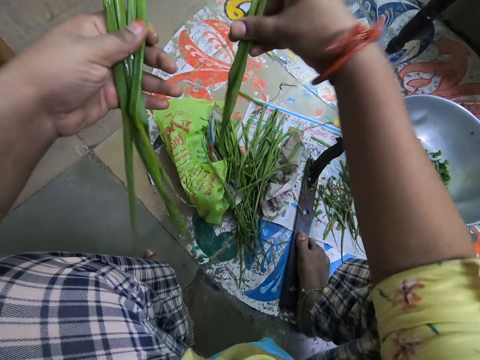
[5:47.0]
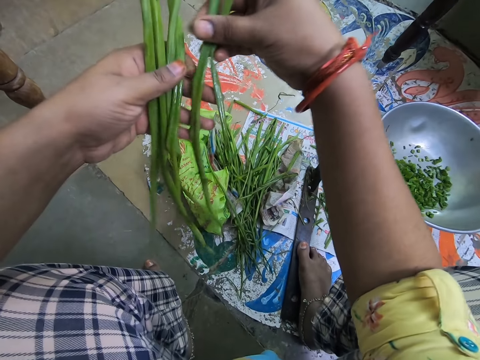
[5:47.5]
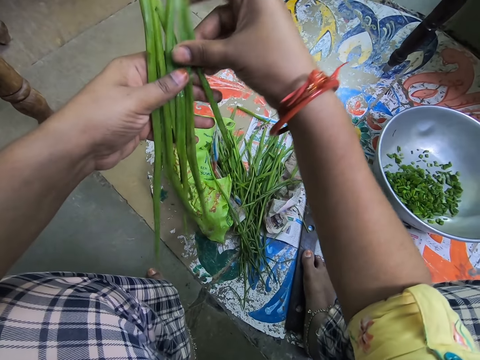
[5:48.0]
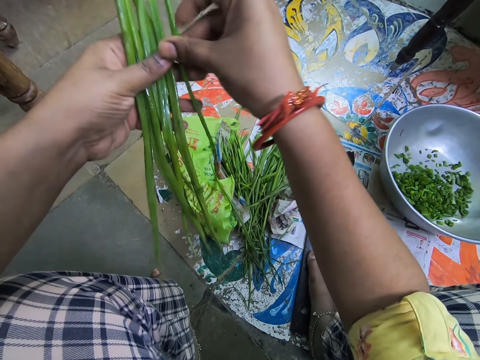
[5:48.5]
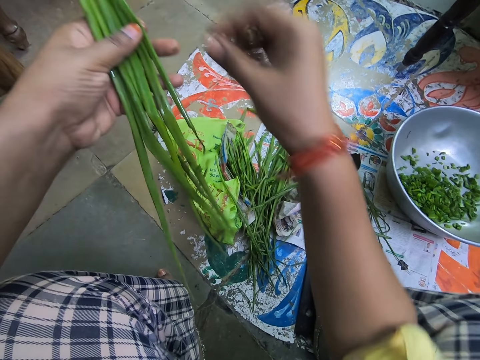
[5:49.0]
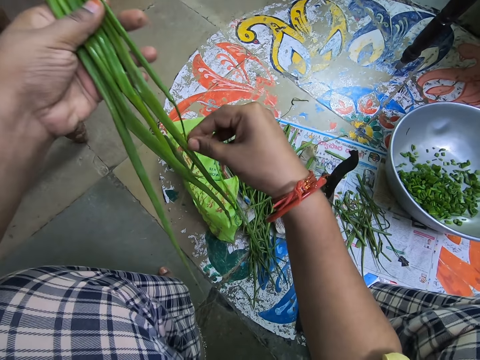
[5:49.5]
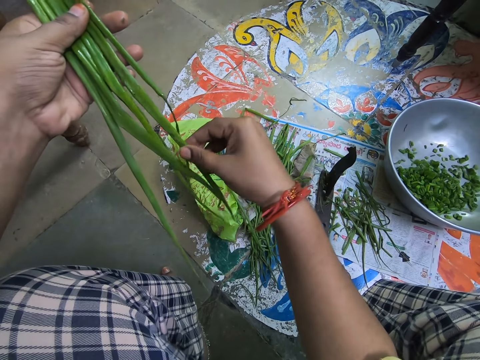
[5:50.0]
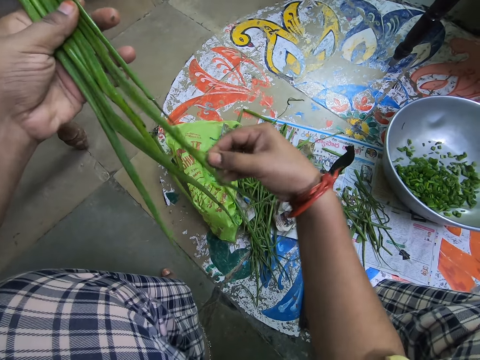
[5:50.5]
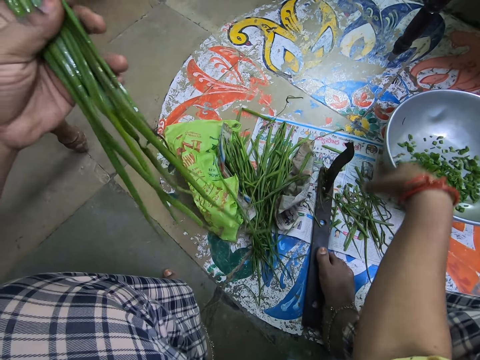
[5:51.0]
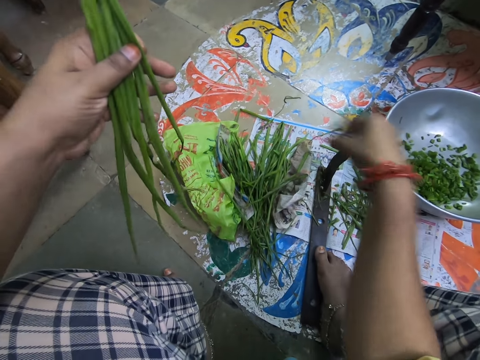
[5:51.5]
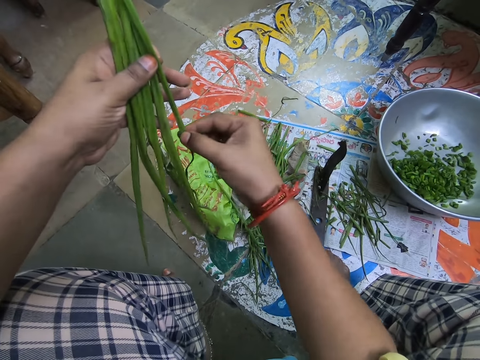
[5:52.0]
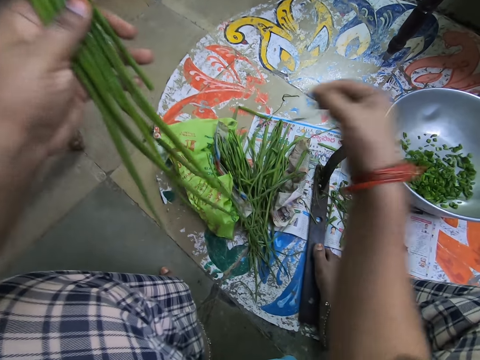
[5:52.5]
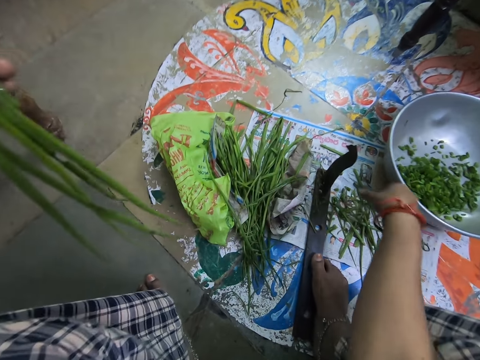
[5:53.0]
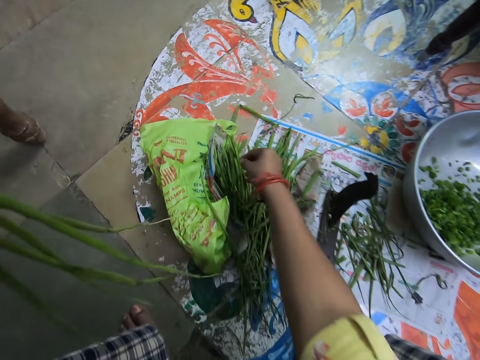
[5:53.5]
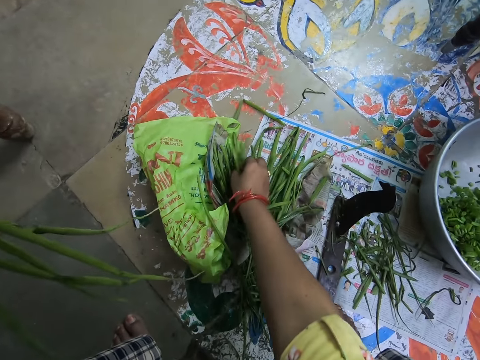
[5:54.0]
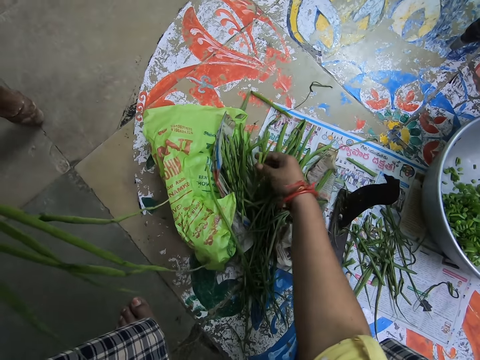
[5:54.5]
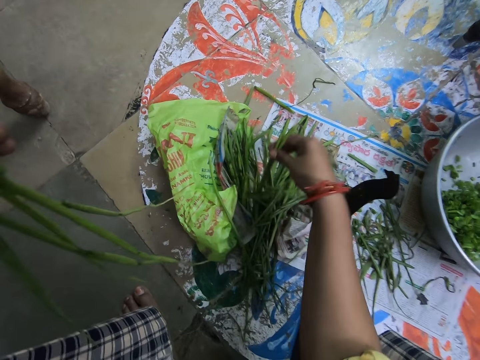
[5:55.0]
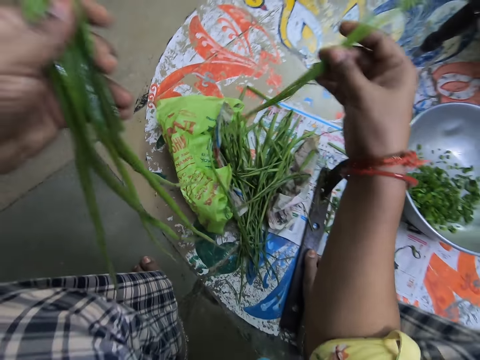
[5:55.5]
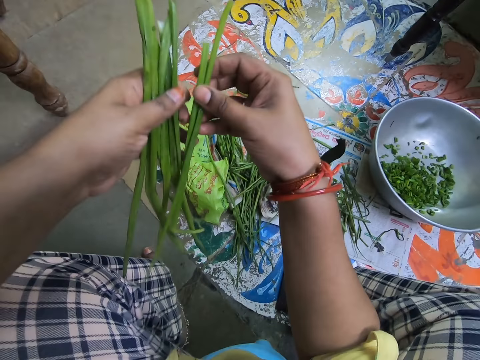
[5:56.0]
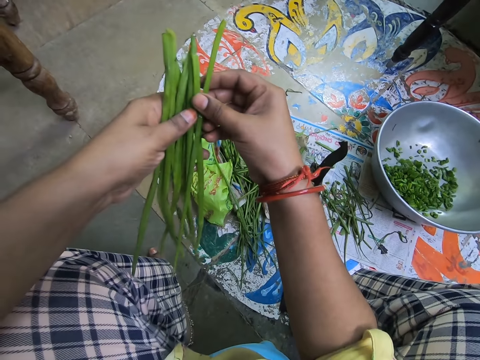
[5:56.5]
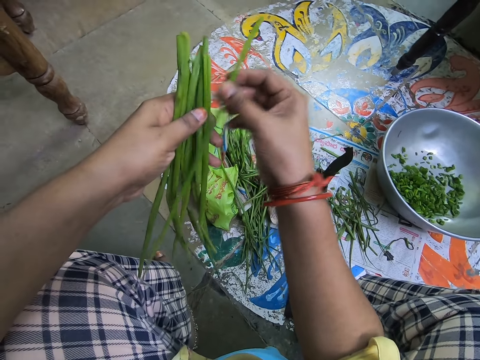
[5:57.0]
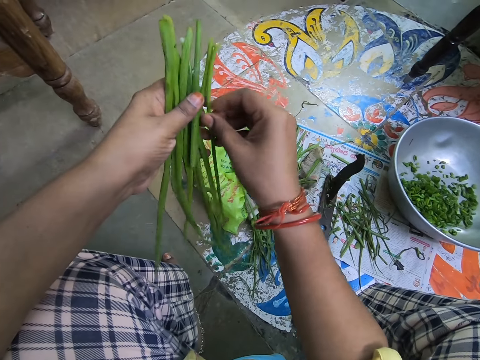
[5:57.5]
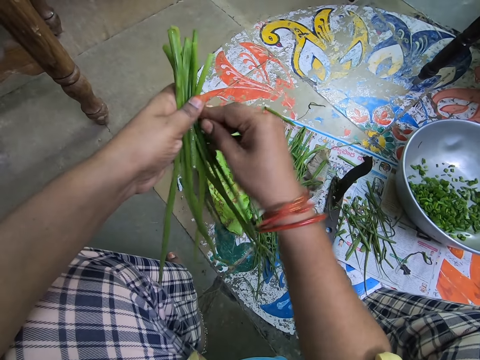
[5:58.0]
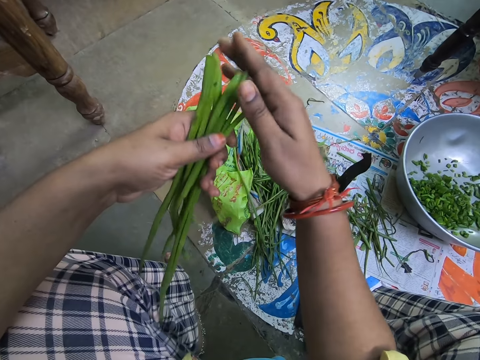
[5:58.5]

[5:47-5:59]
The camera wearer puts something together. They pick something. They drop something. They cut something. They drop something. They pick something. They put something together.

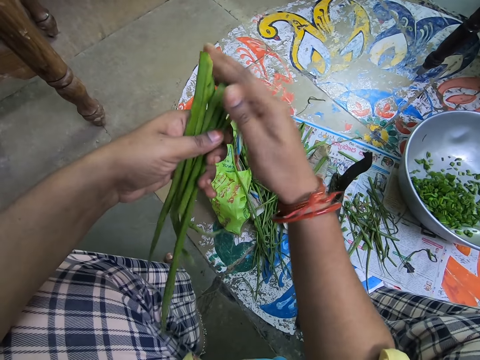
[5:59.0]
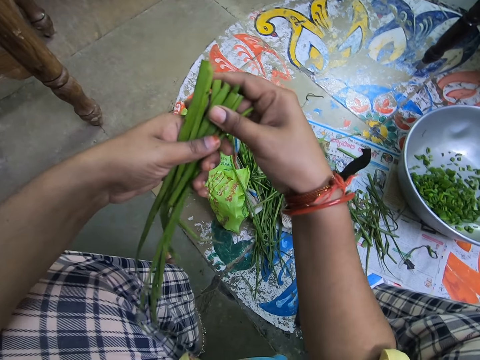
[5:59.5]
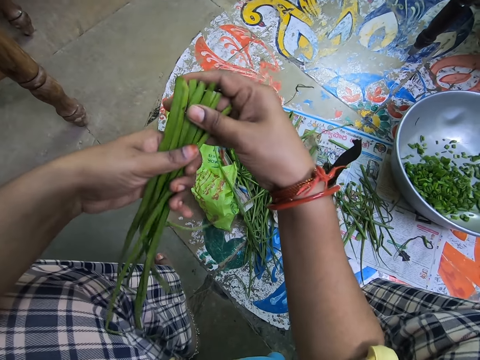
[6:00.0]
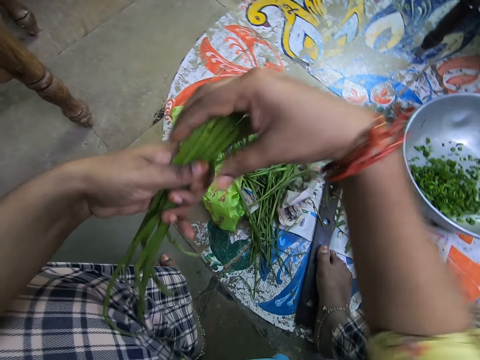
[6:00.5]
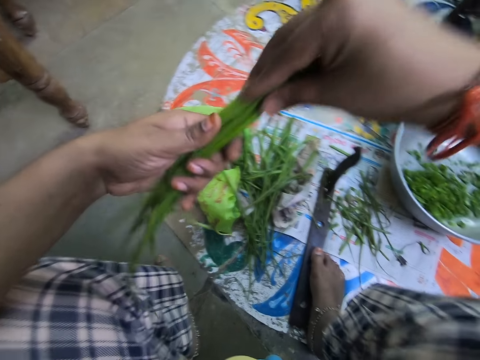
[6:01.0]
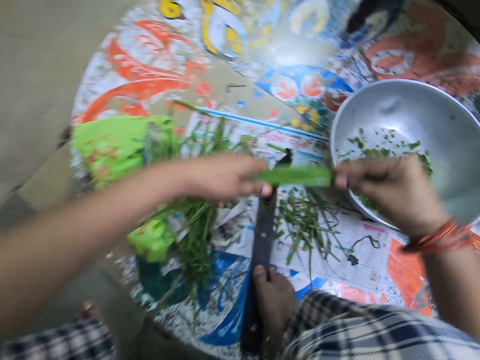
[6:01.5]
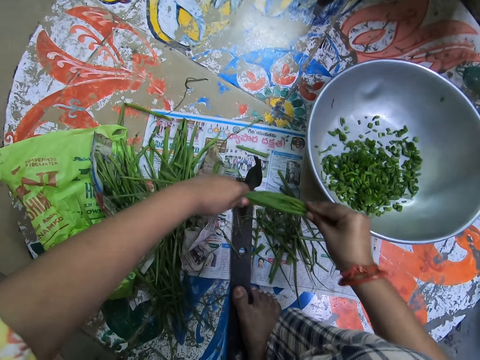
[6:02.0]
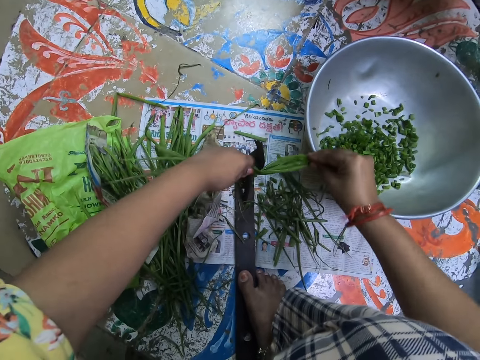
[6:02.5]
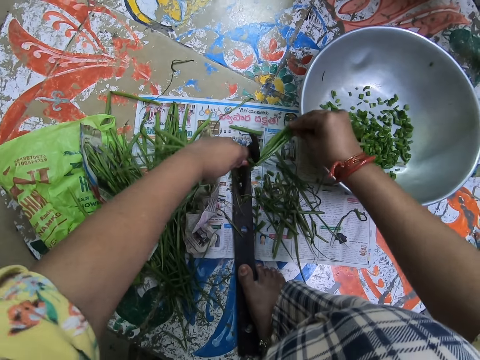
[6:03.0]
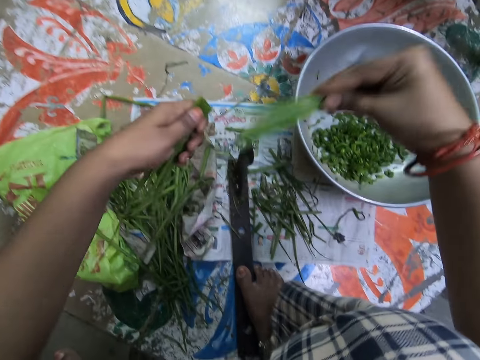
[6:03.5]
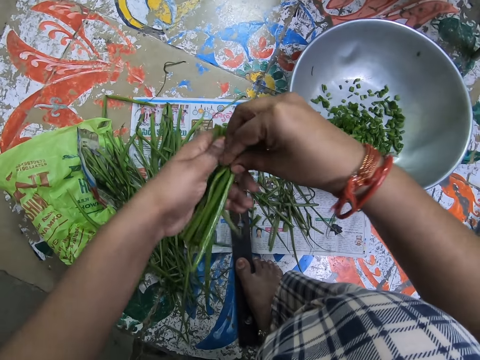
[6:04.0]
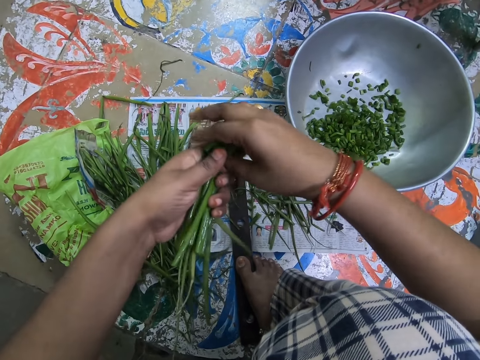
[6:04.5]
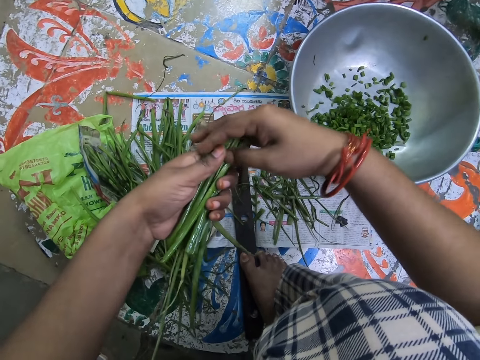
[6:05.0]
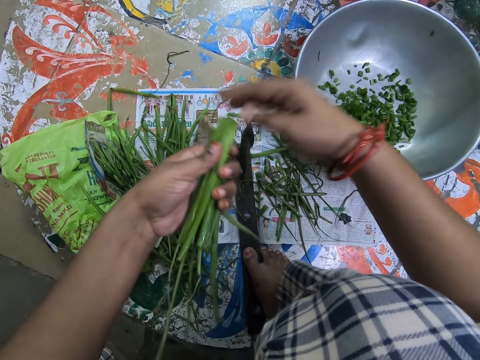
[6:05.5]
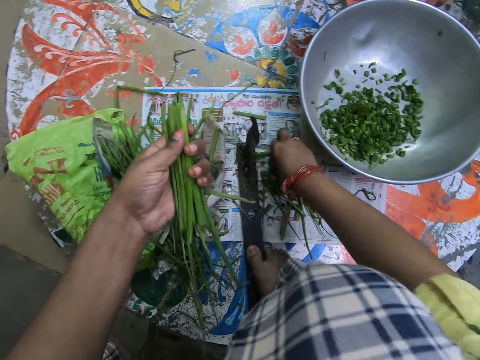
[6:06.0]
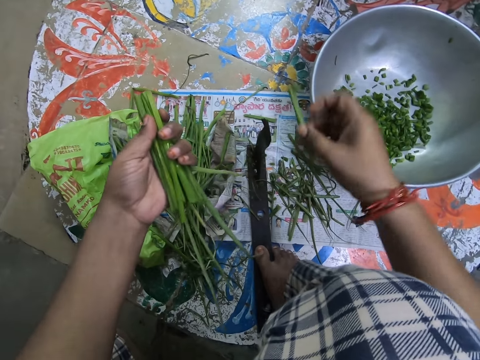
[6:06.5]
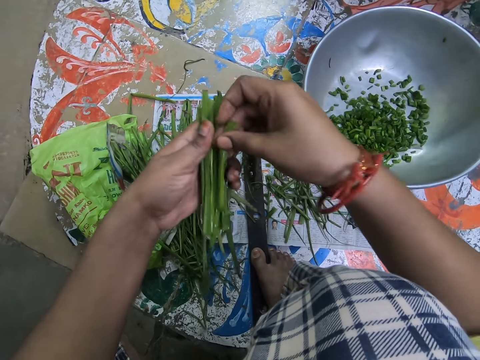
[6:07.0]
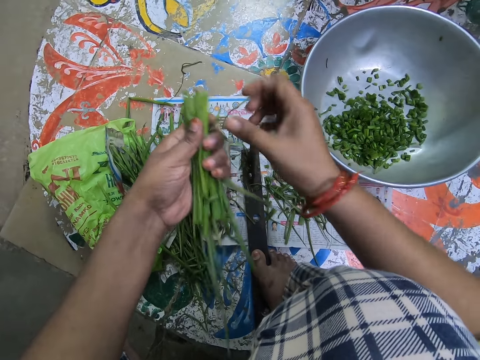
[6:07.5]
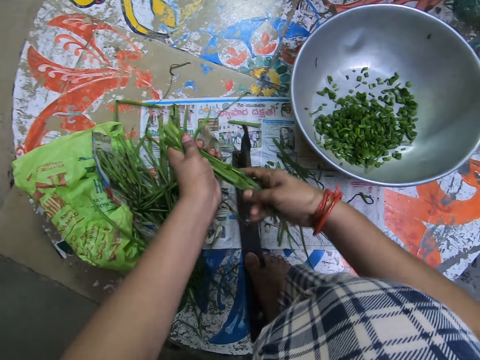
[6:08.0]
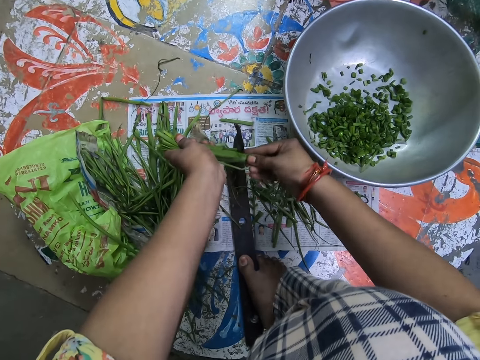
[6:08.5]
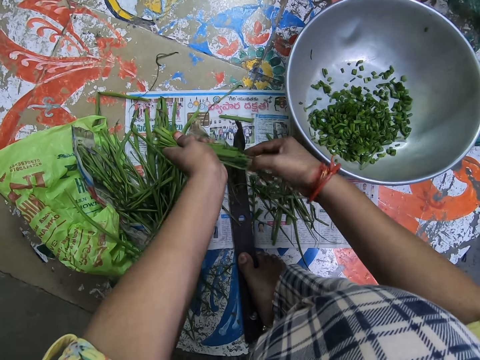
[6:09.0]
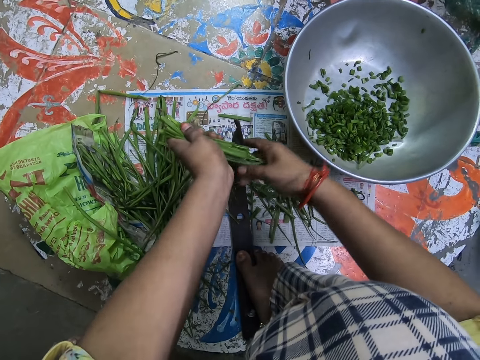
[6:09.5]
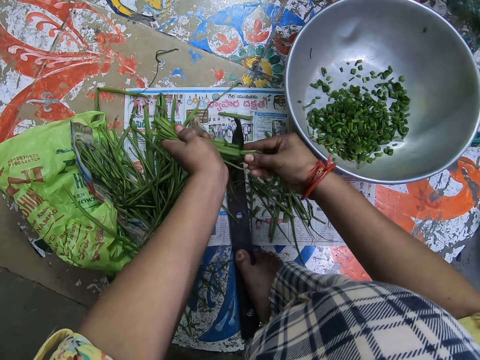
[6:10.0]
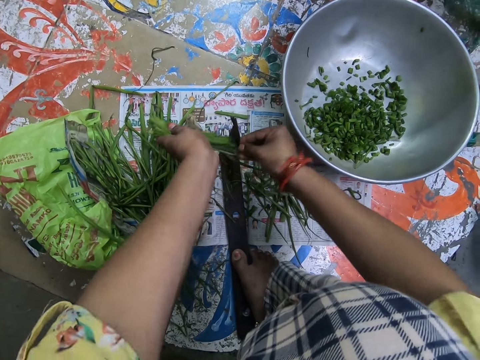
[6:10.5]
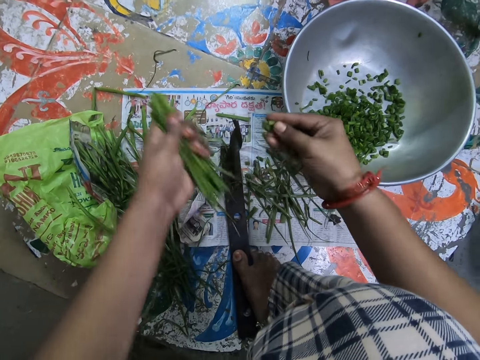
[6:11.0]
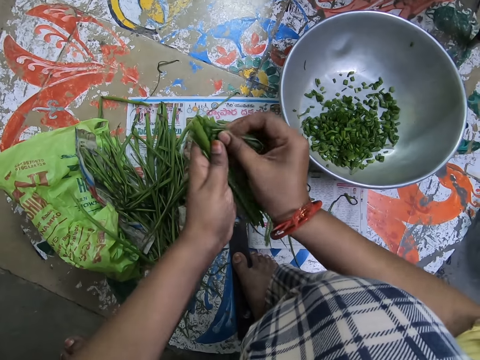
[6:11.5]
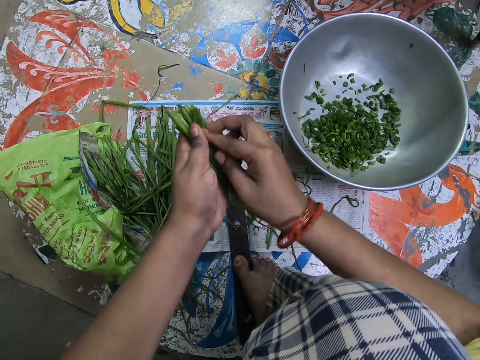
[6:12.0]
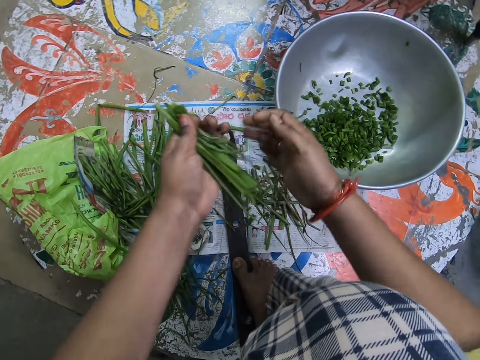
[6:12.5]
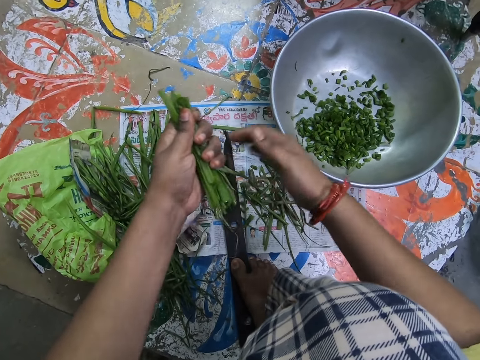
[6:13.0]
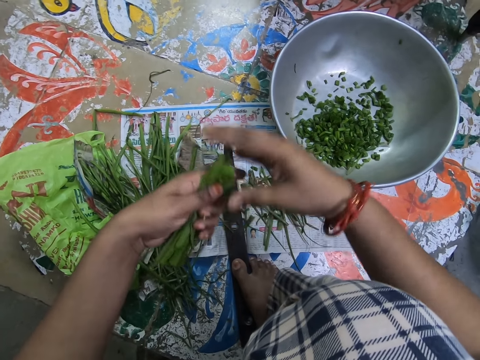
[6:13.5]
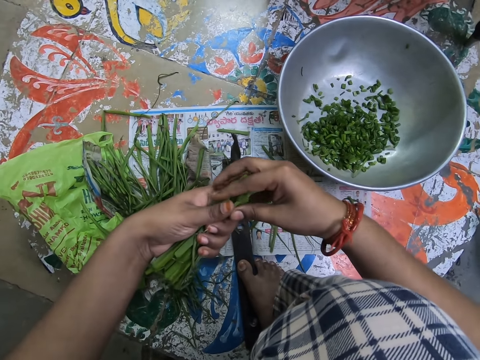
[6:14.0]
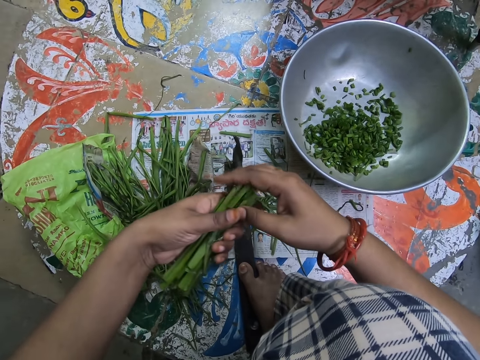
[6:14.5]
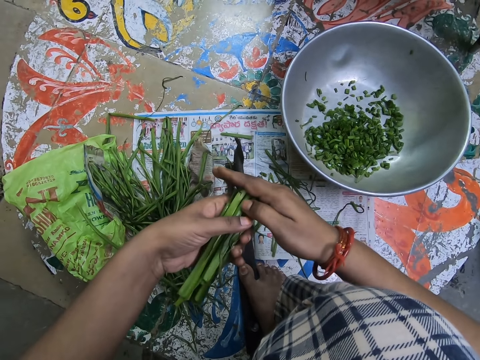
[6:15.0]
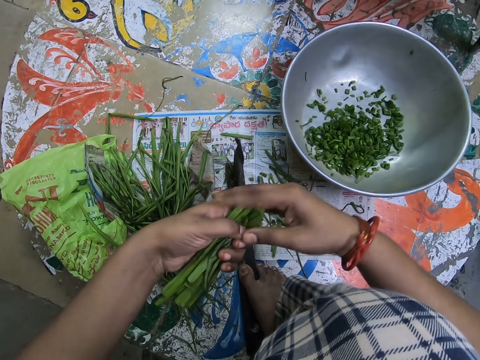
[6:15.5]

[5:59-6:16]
The camera wearer holds something with both hands. She cuts the spring onions. She arranges the spring onions. She holds something with both hands. She picks spring onions from the floor. She puts the spring onion in her hand. She puts something together. She holds something with both hands and cuts the spring onions. She arranges the spring onions. She holds something with both hands. She levels something together.
